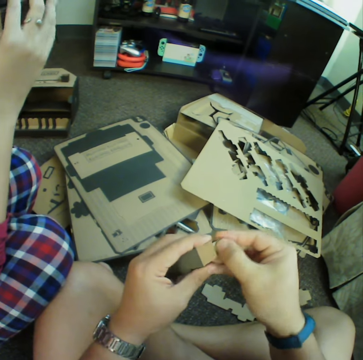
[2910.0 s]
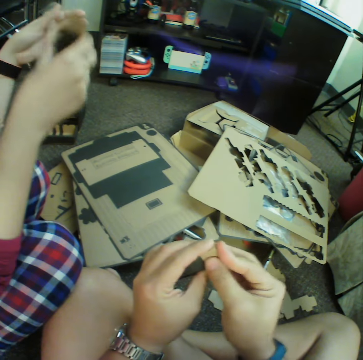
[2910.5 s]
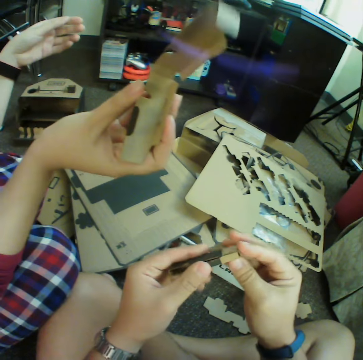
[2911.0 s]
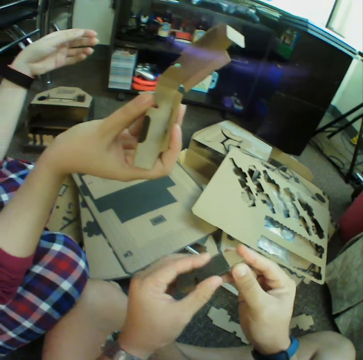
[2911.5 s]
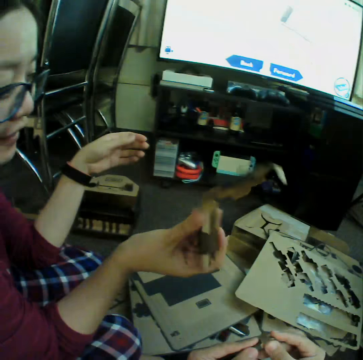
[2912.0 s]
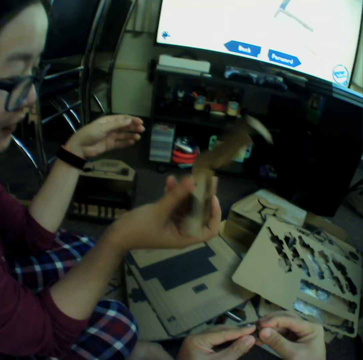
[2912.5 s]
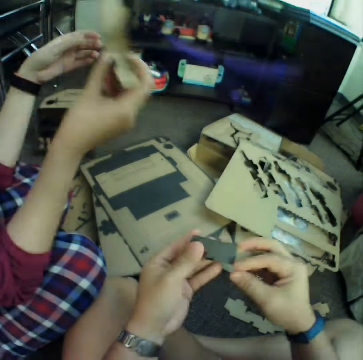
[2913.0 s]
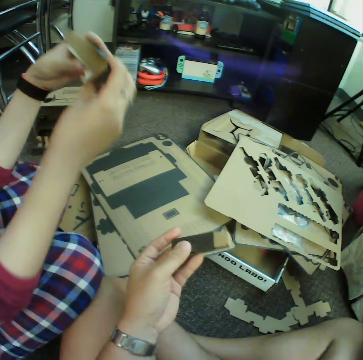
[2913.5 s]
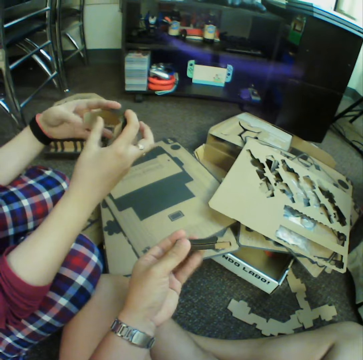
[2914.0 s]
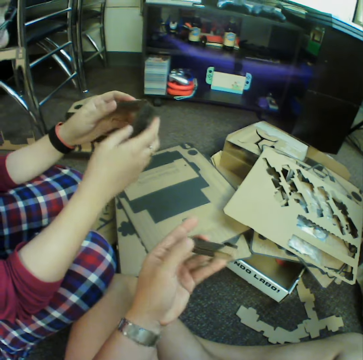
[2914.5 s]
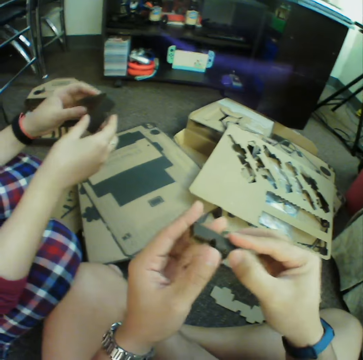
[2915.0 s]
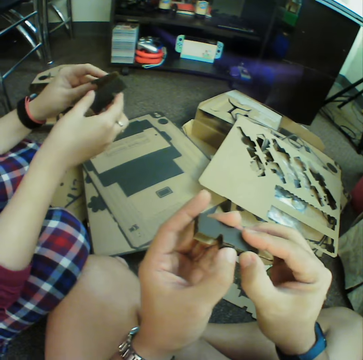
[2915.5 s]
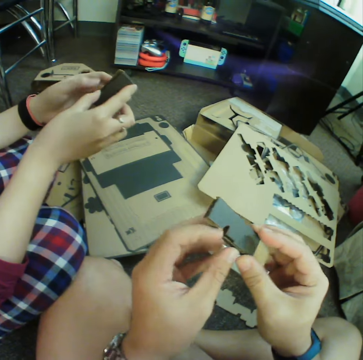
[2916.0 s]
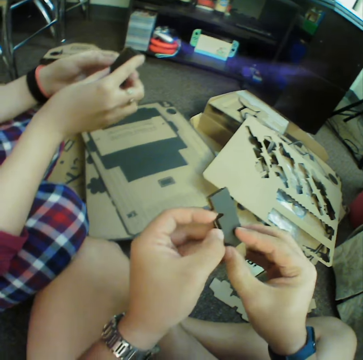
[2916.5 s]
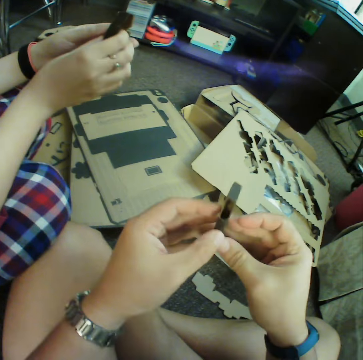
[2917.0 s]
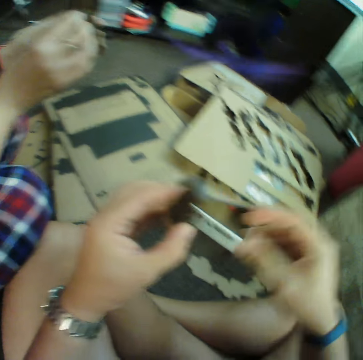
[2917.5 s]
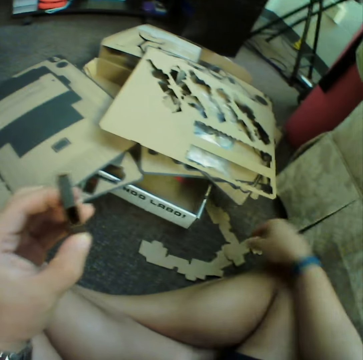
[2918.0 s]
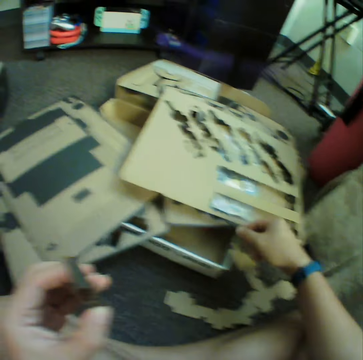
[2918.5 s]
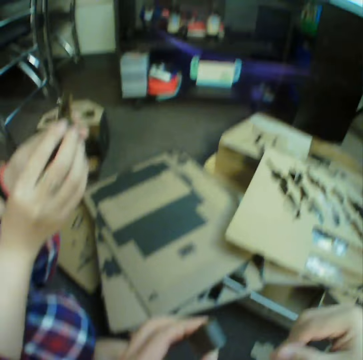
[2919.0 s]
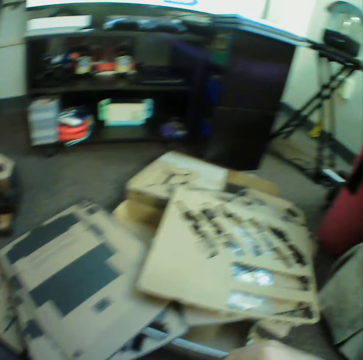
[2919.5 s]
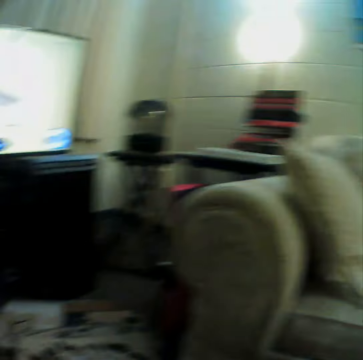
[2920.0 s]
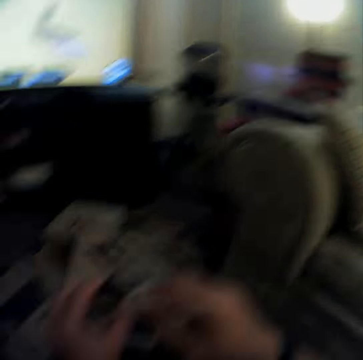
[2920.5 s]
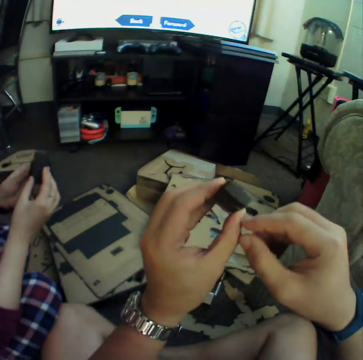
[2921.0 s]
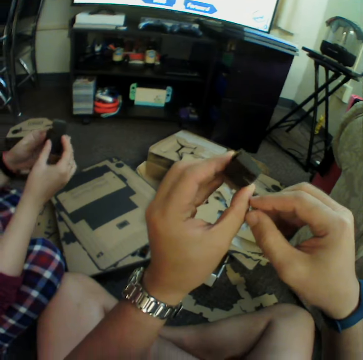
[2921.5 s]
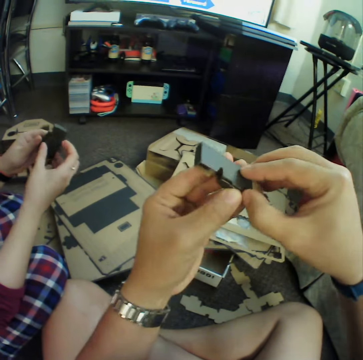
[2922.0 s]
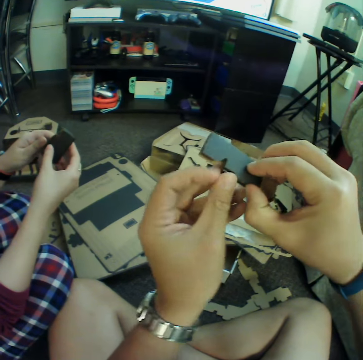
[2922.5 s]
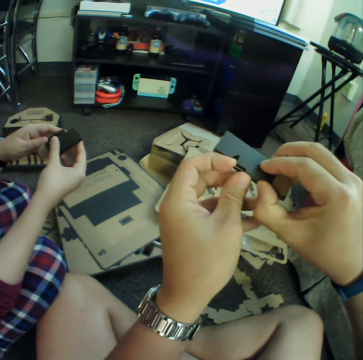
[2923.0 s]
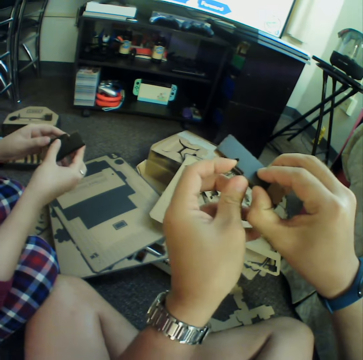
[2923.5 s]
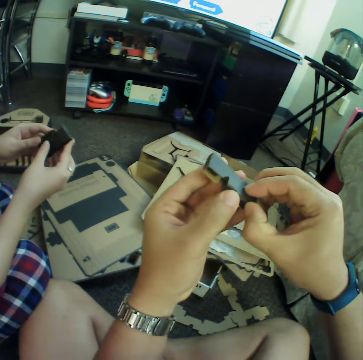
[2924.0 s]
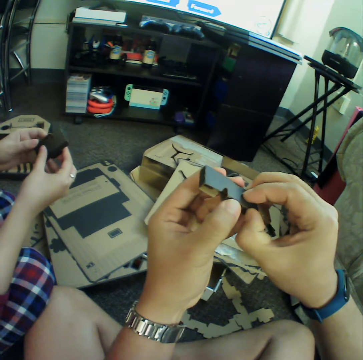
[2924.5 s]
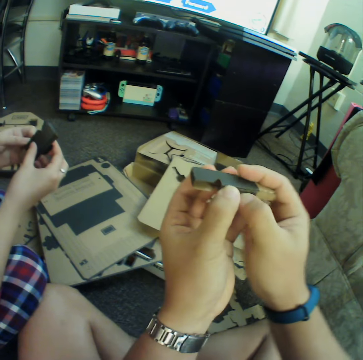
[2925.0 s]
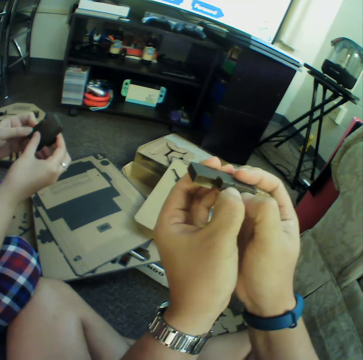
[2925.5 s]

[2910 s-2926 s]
A woman talks to the camera wearer. The woman holds up a piece of the puzzle. The camera wearer puts the pieces of the puzzle together. He folds the piece with his hands. He looks around. He stares at the piece. He presses on the piece with his hands.

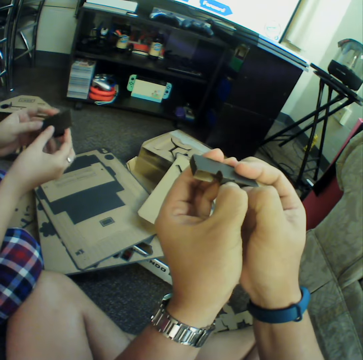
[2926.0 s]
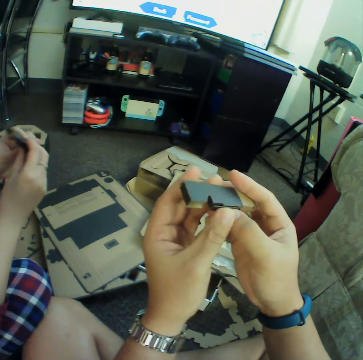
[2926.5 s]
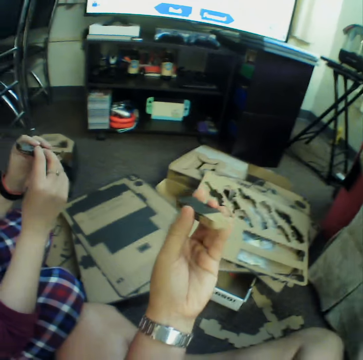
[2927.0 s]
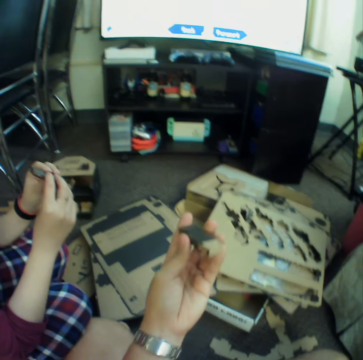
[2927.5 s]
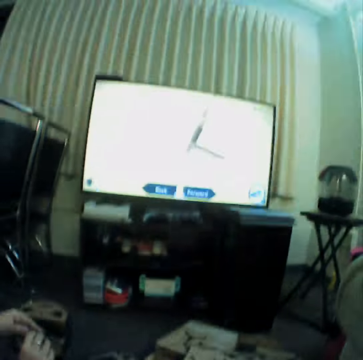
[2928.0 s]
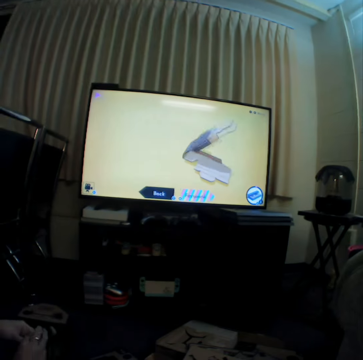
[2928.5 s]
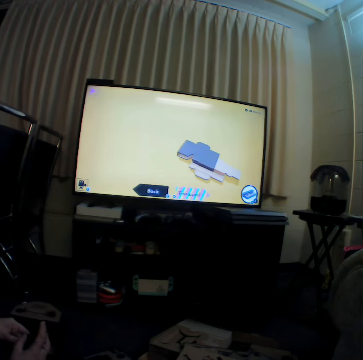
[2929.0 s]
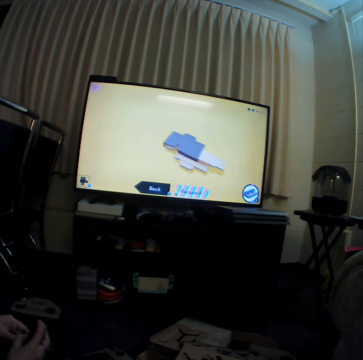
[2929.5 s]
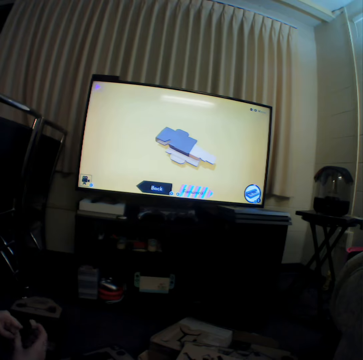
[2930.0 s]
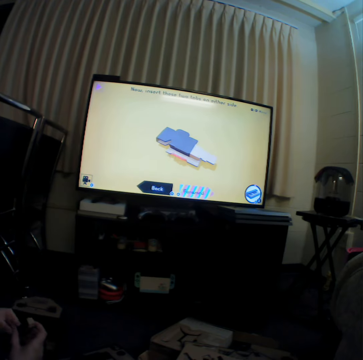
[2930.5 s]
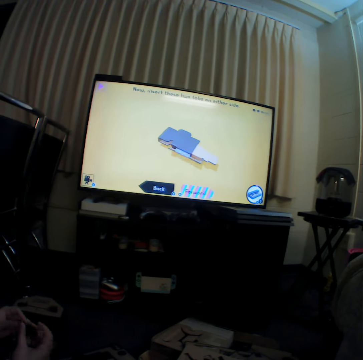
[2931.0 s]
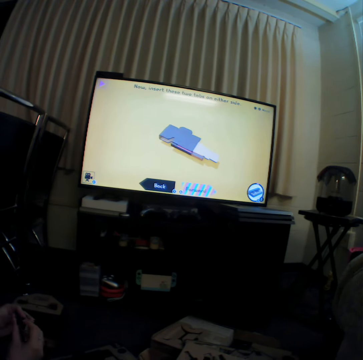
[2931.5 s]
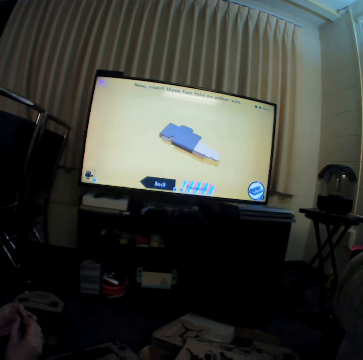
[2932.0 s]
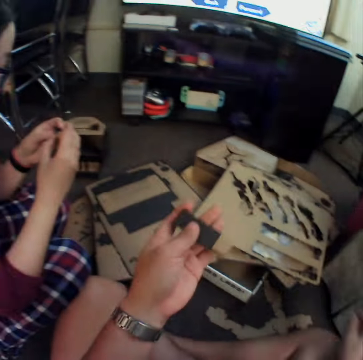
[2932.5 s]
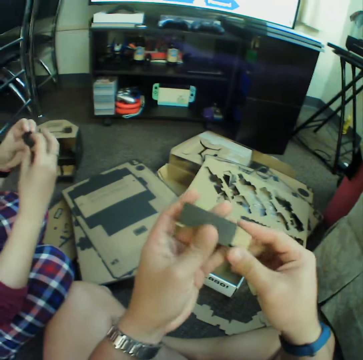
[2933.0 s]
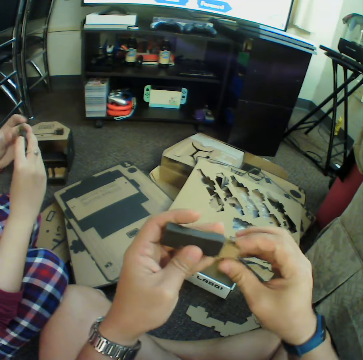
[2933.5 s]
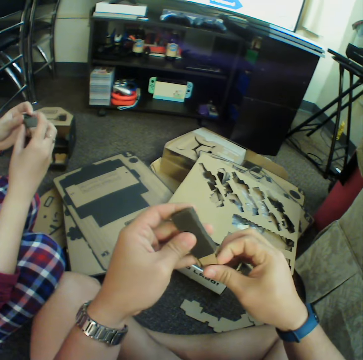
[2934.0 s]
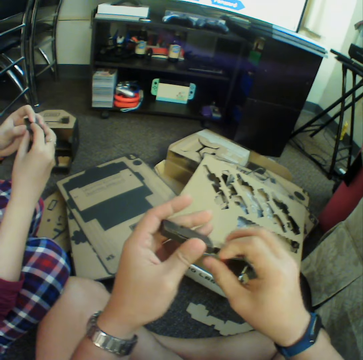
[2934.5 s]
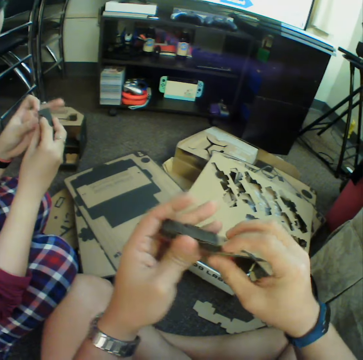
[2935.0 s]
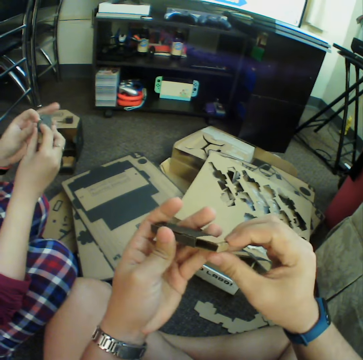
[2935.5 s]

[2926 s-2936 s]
The camera wearer stares at the piece. They watch television. They inspect the piece.

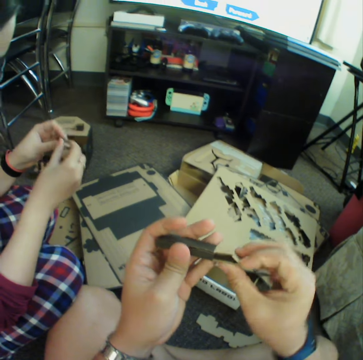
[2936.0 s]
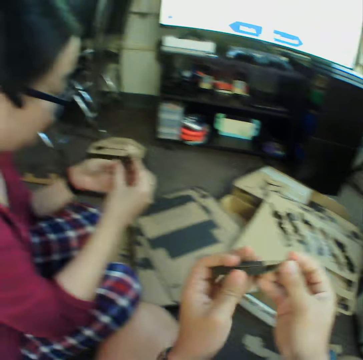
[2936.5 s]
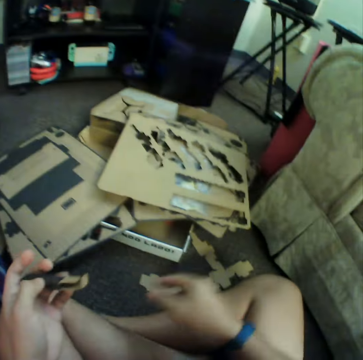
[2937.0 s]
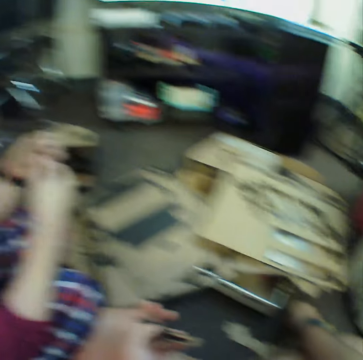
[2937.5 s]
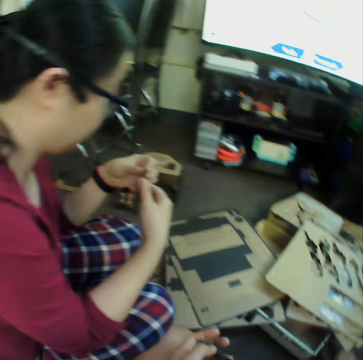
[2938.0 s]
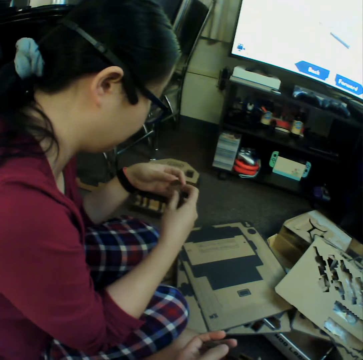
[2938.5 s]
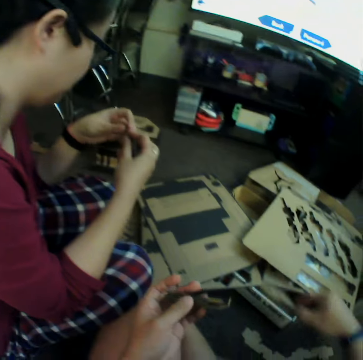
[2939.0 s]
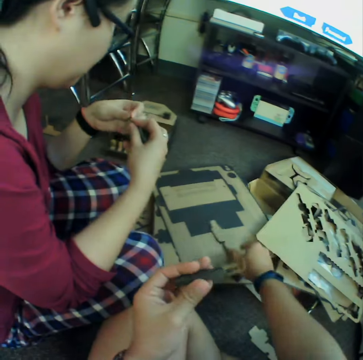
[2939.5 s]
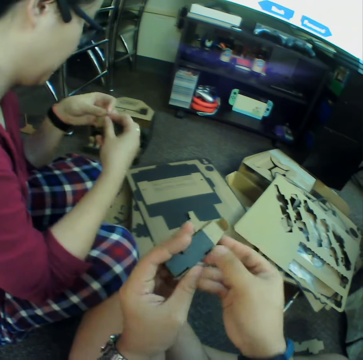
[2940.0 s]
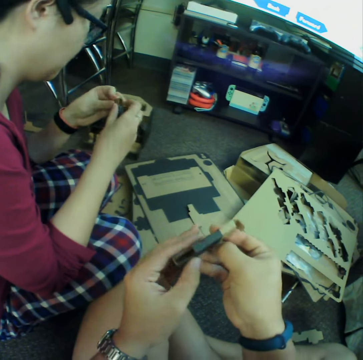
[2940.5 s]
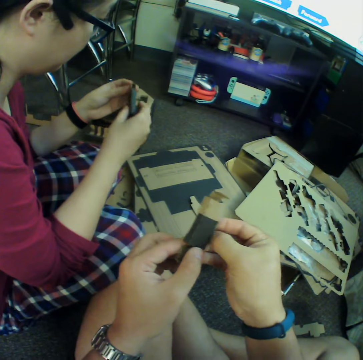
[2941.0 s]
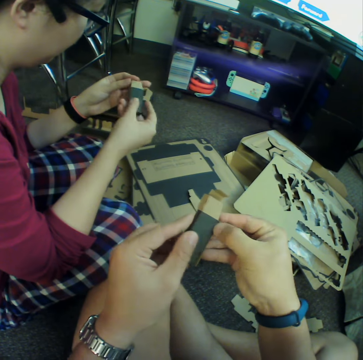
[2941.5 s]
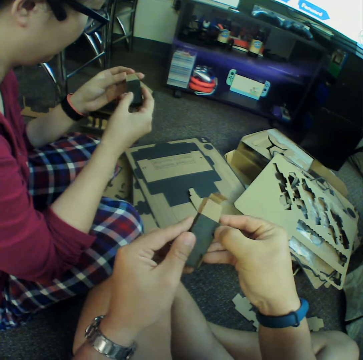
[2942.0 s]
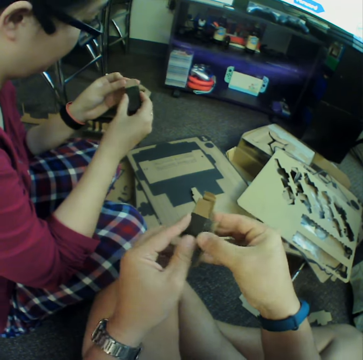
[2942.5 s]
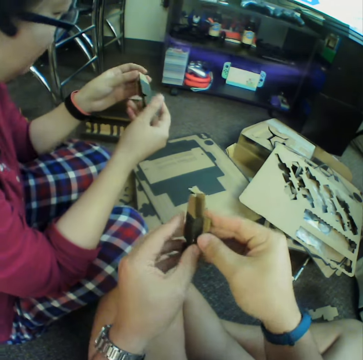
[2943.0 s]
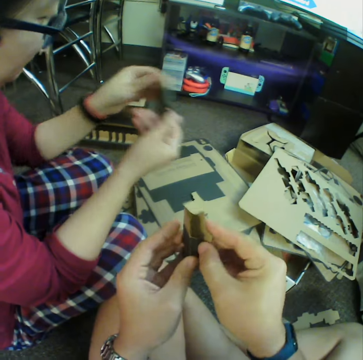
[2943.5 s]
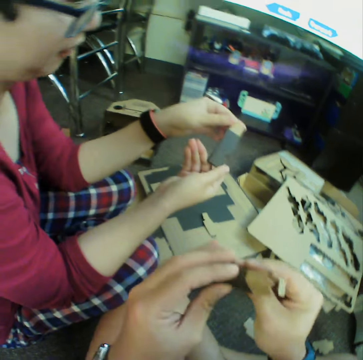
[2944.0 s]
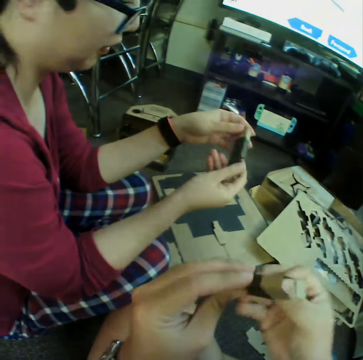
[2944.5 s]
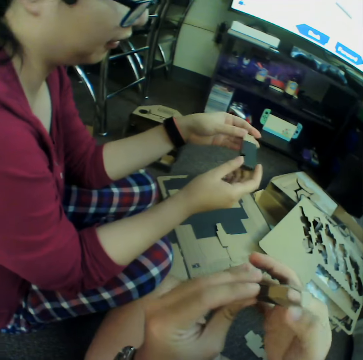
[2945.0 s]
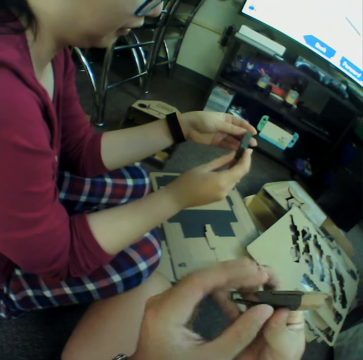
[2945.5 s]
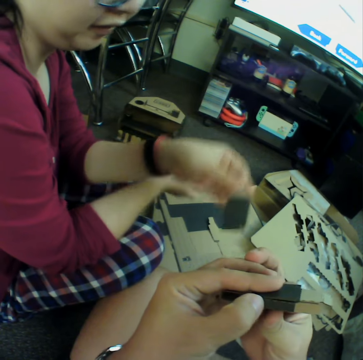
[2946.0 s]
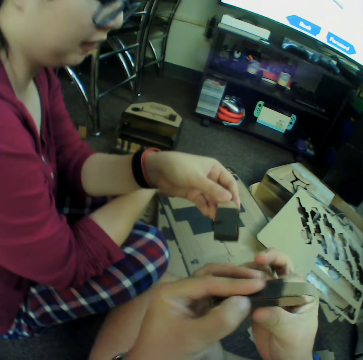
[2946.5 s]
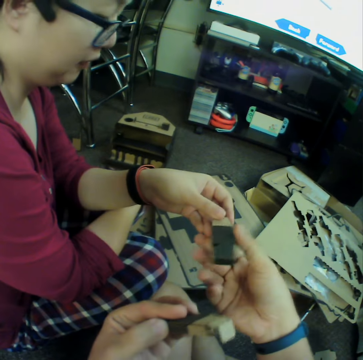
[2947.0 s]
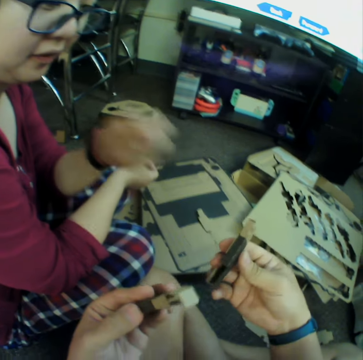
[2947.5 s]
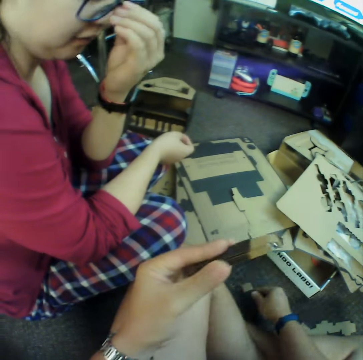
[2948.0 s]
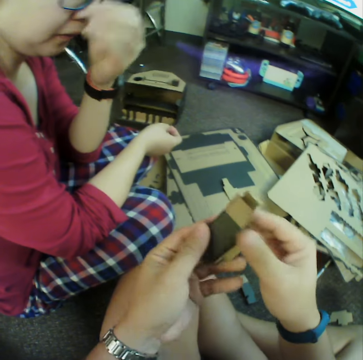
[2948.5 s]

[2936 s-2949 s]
The camera wearer picks up a piece of the puzzle. A woman inspects the piece. The camera wearer places the piece on the board. They dismantle the piece and put the pieces of the puzzle together. The woman puts the pieces of the puzzle together. The camera wearer takes the piece from the woman. The woman hands the complete puzzle to the camera wearer. The camera wearer places the complete piece on the carpet.
